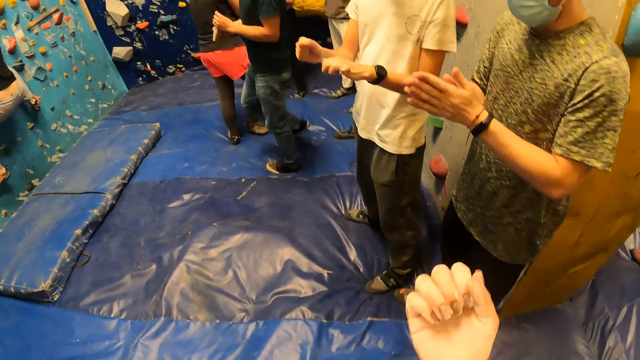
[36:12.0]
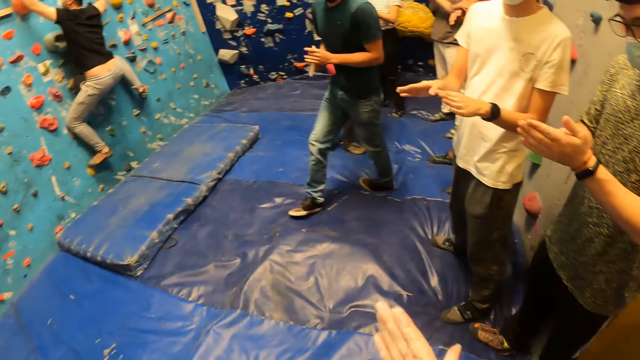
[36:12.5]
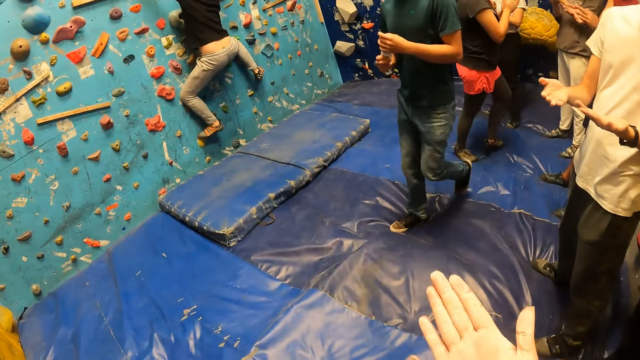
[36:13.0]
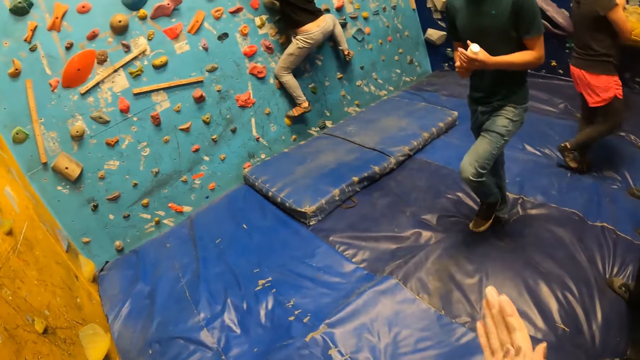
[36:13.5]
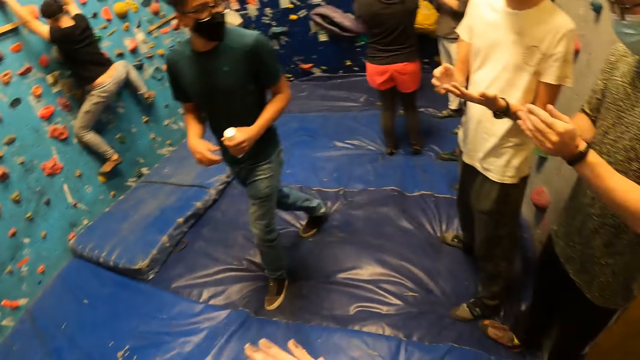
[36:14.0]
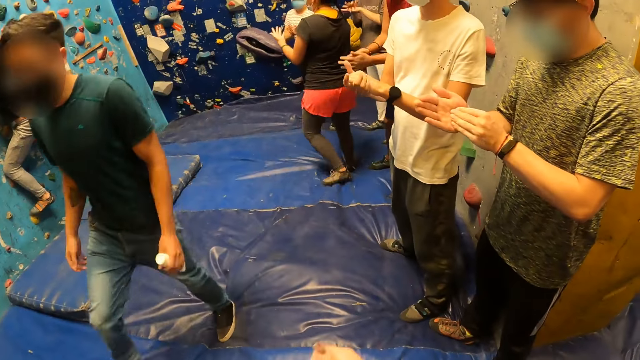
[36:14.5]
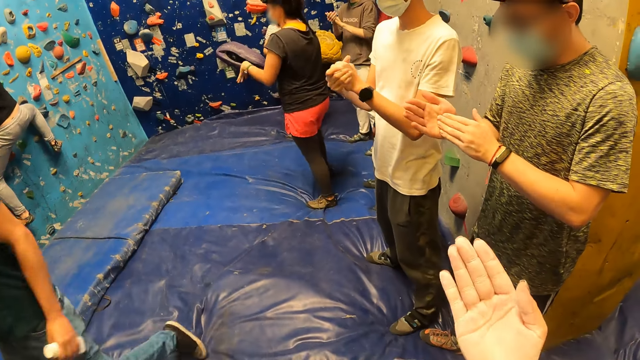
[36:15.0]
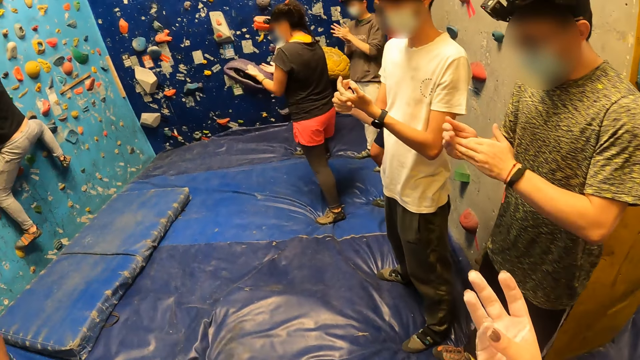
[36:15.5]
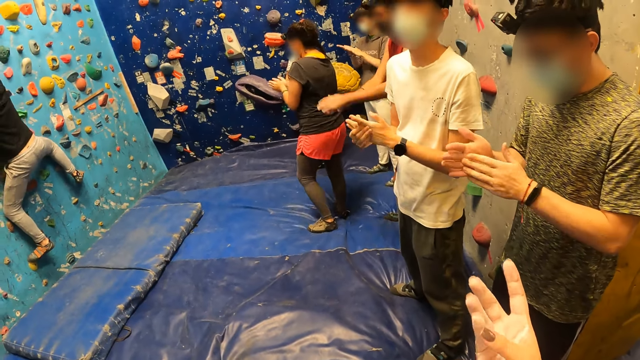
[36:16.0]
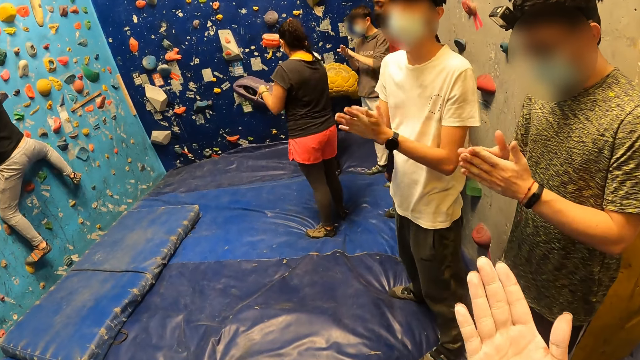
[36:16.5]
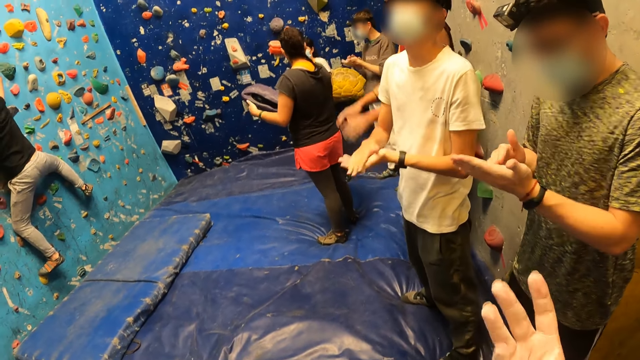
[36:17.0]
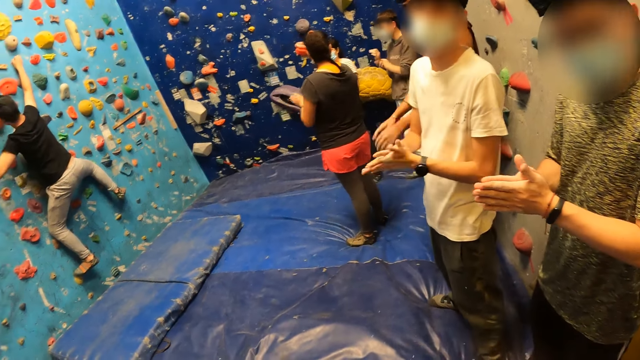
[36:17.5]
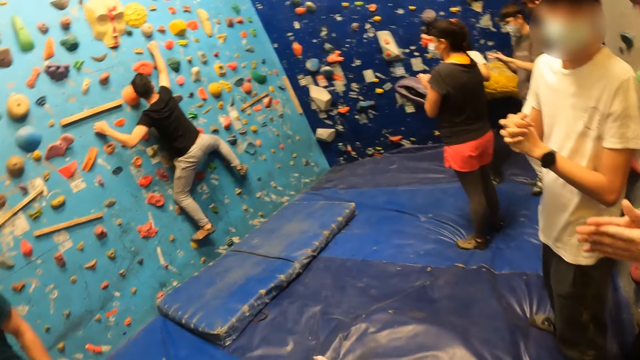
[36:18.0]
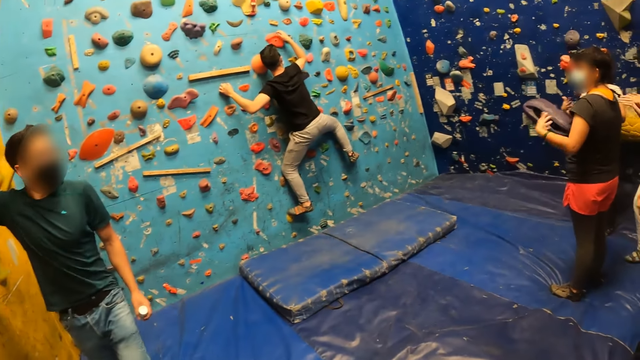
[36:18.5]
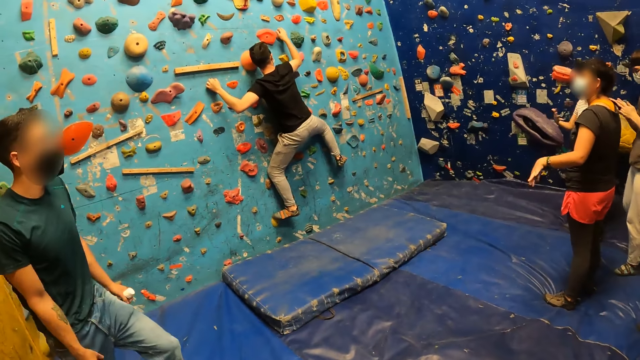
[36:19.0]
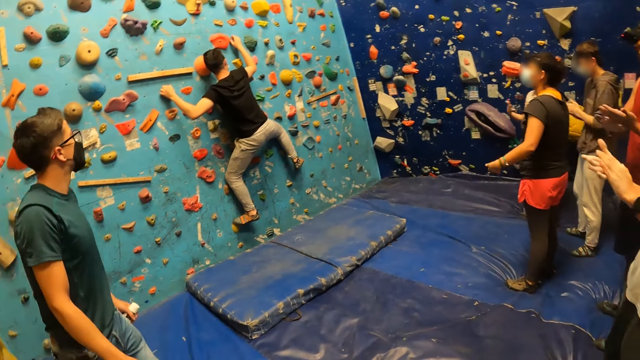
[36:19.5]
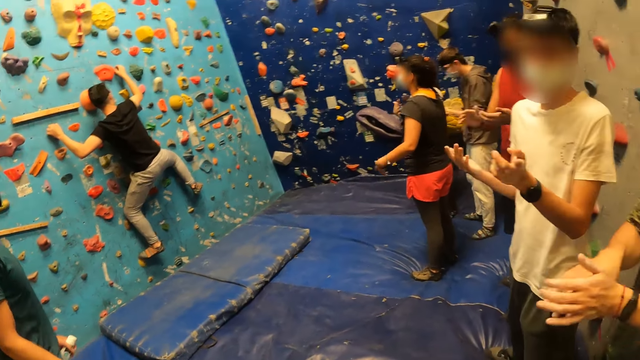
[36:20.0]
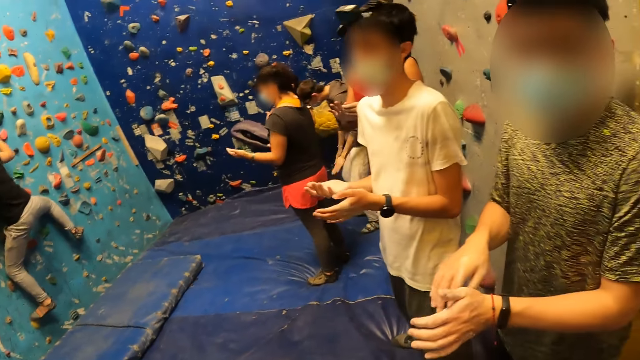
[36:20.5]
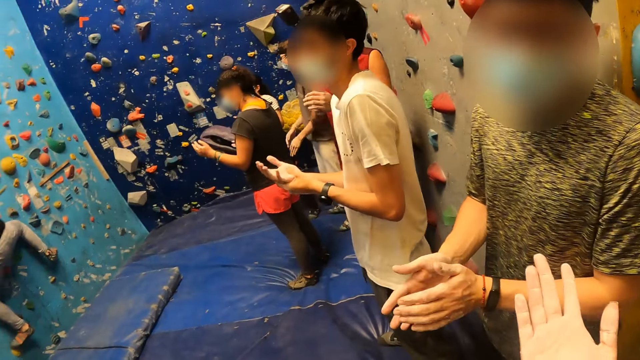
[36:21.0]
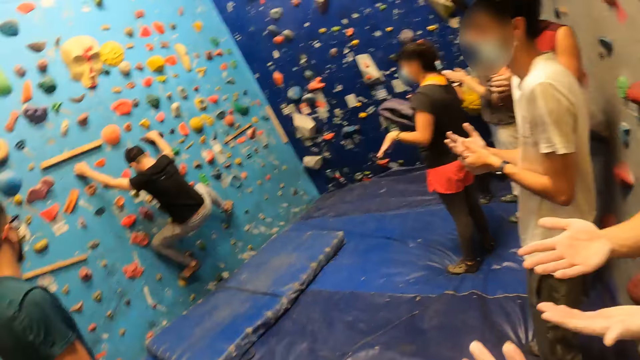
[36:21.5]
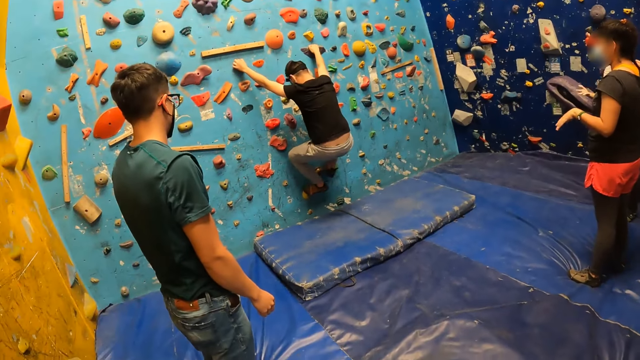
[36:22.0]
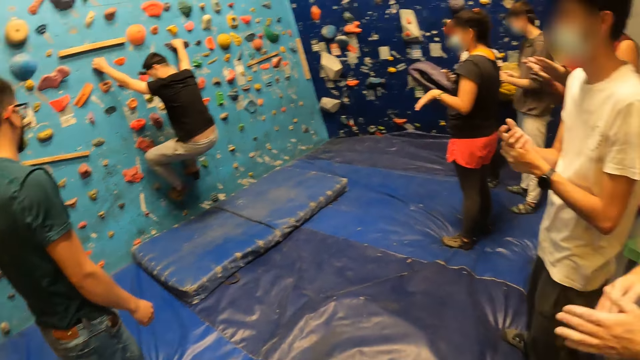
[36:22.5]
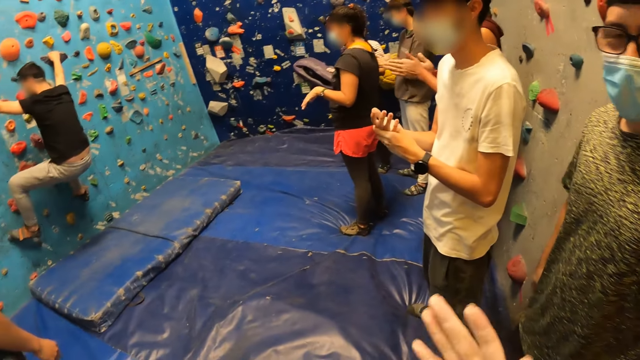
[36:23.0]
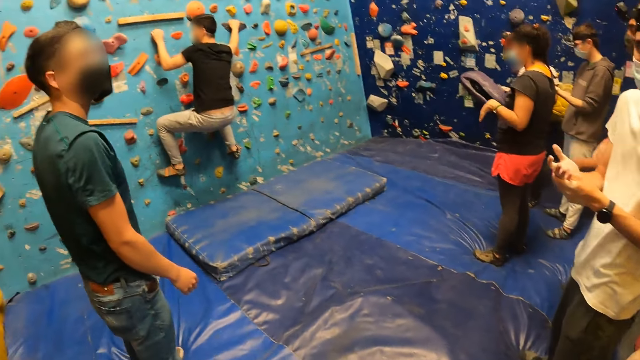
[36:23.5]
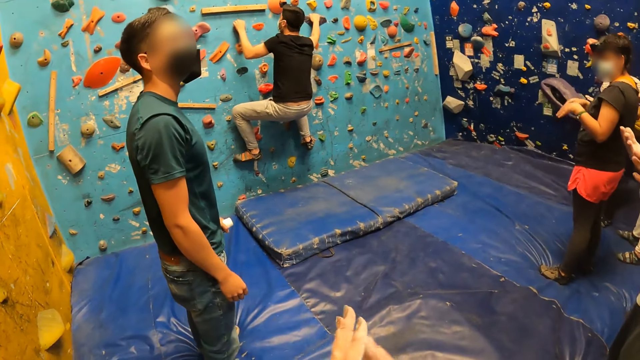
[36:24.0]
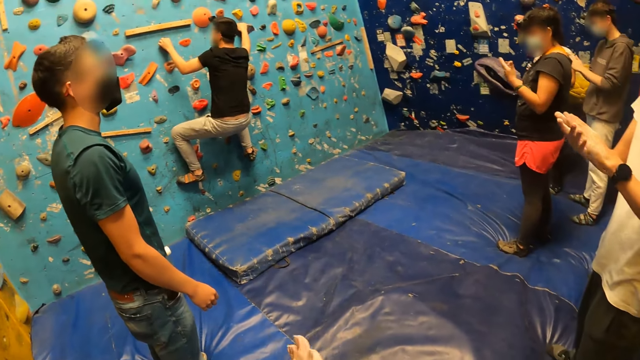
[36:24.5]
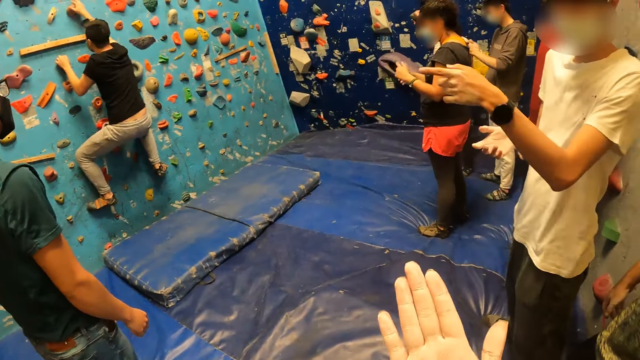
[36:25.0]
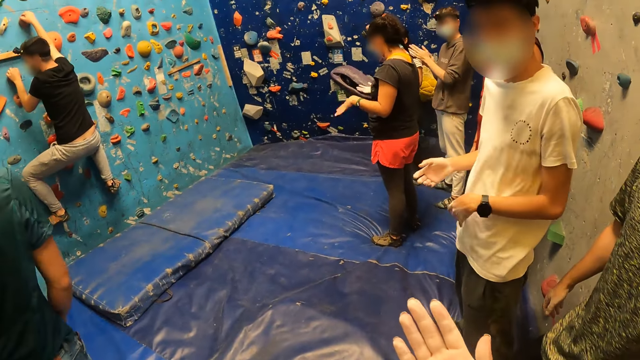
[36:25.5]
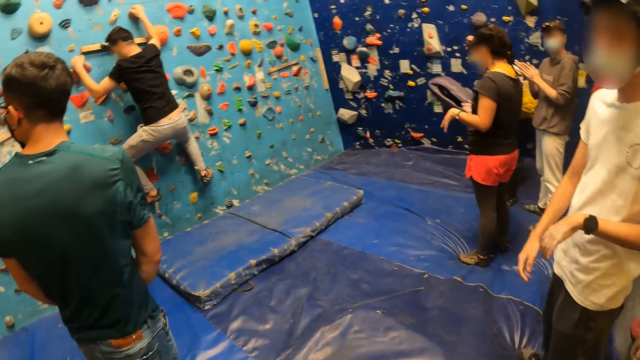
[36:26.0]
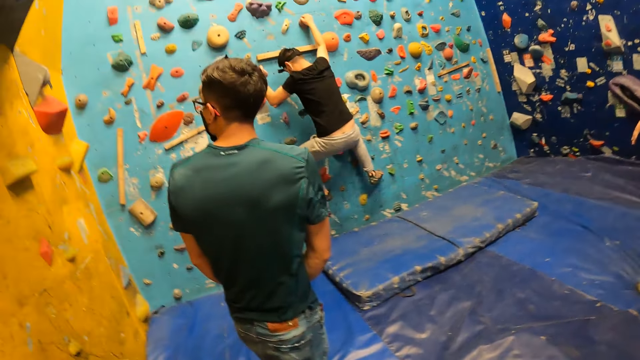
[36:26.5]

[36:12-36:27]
The camera wearer rubs her palms together. A man walks around the room. A woman rubs her hands. The camera wearer stretches her hand. She looks around the room. Another man touches a wall. A third man lifts up the hand, looks around, and walks around the room. The camera wearer looks around the room. She looks at the first man. The third man looks at the first man. The woman and two other men look at the first man. Another man converses with the third man. The third man converses with colleagues.

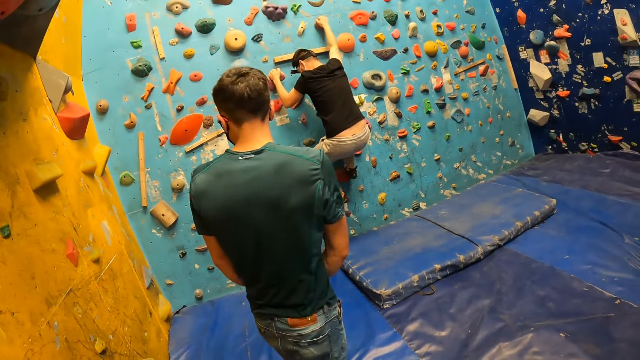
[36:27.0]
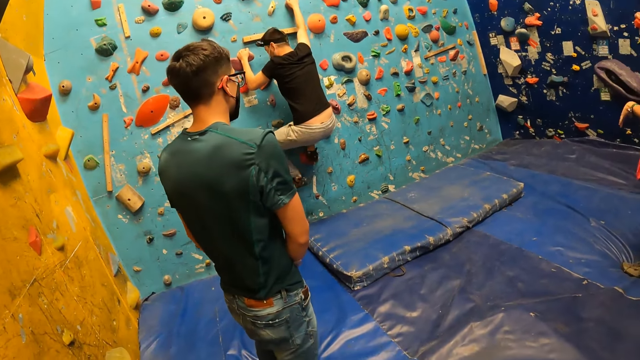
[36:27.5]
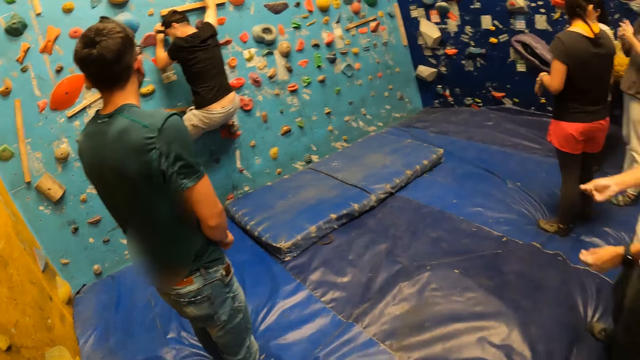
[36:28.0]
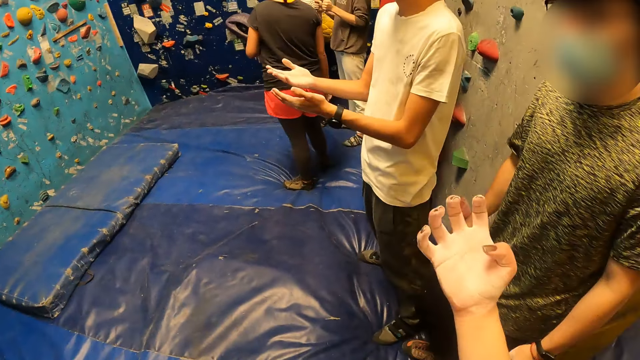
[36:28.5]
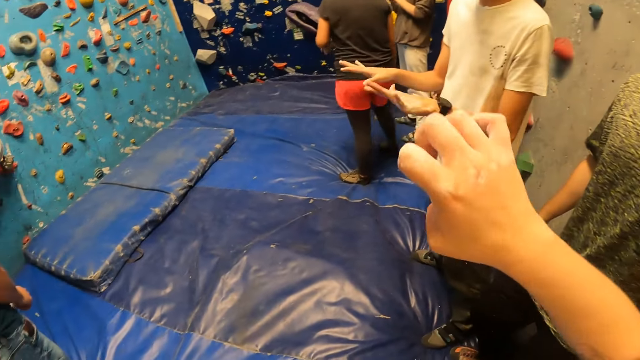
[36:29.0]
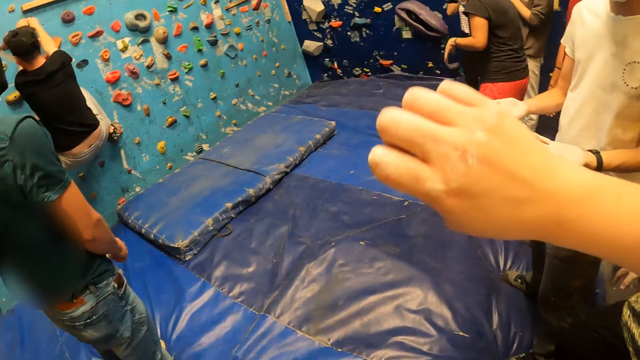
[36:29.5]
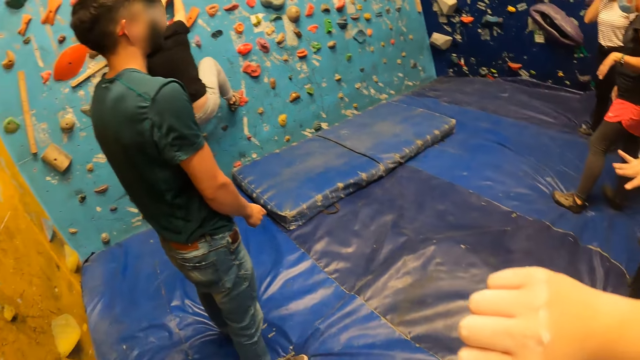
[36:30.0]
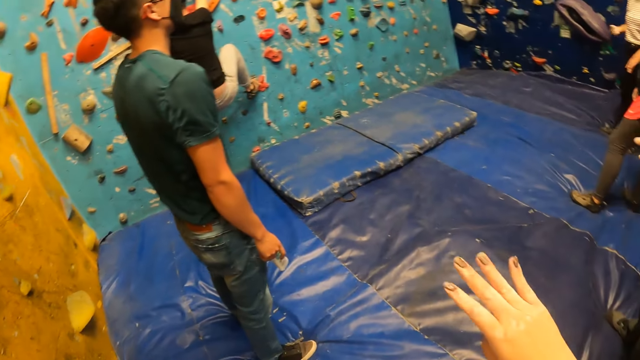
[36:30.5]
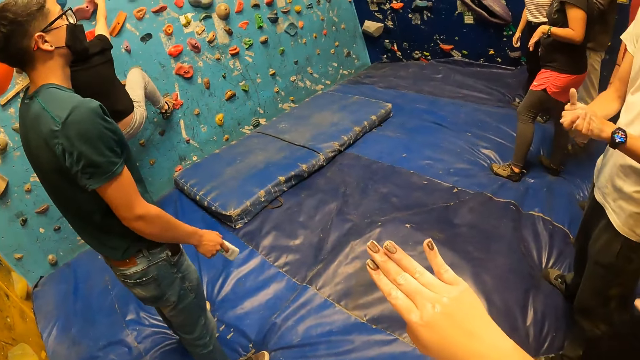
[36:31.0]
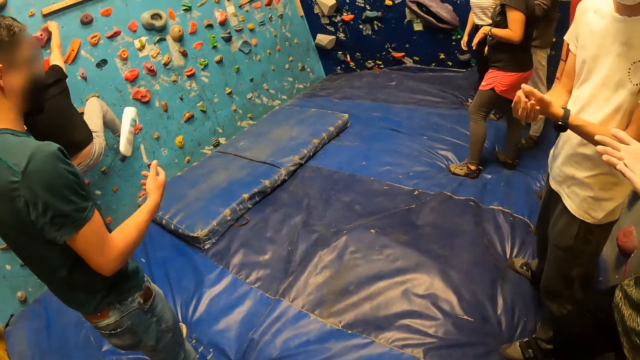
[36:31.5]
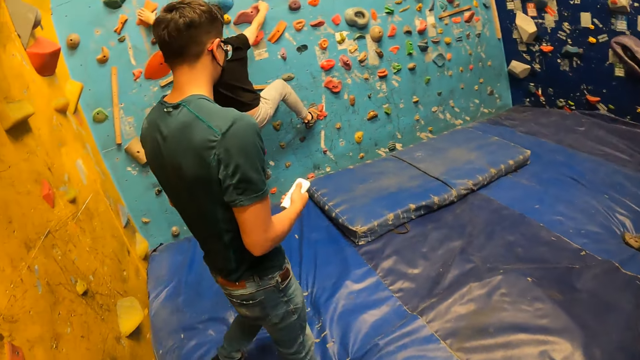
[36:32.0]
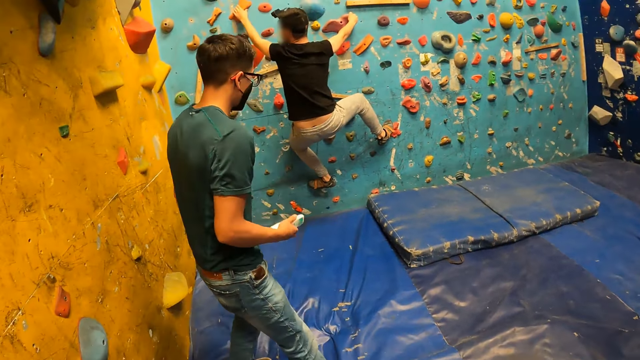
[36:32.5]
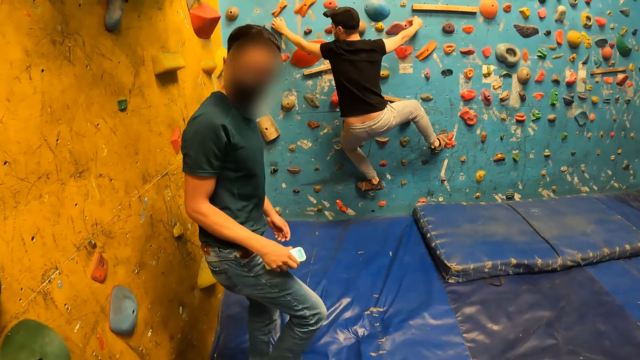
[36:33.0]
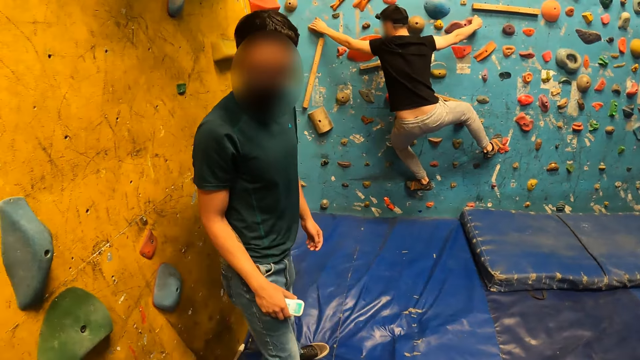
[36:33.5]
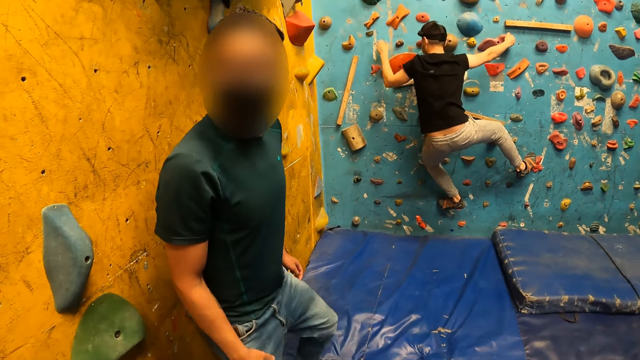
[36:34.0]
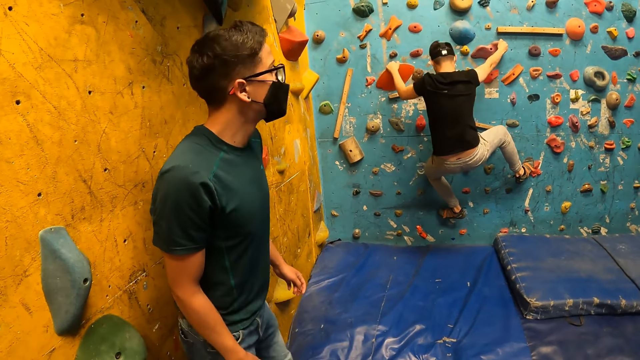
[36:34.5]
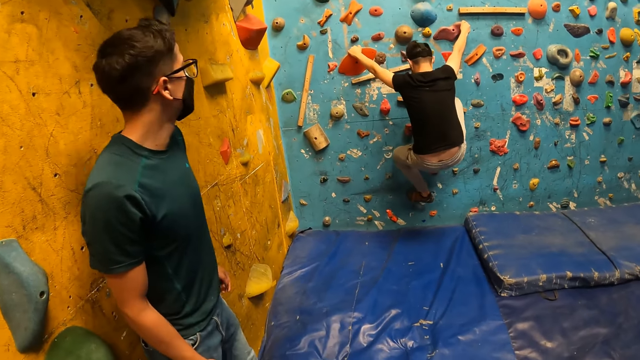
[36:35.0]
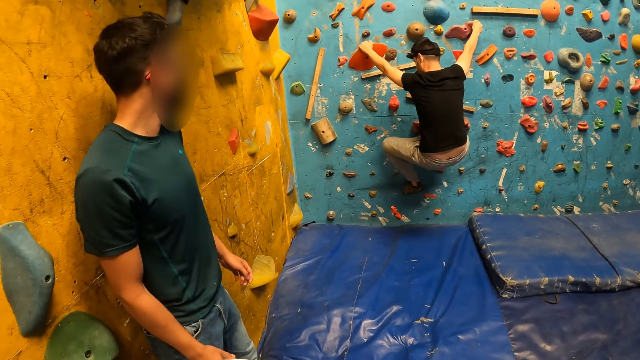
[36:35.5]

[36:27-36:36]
A man looks at another man. The camera wearer stretches the hand. They gesture with hand. The first man flips the chalk container in his right hand. He walks backwards. He rests his back on the wall. The other man climbs the wall.
